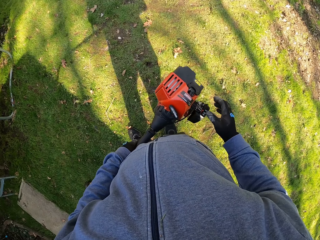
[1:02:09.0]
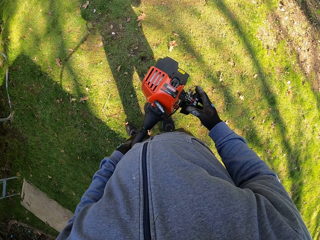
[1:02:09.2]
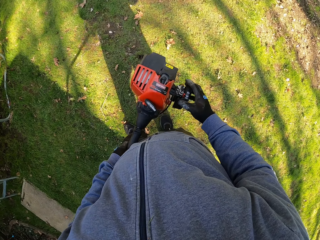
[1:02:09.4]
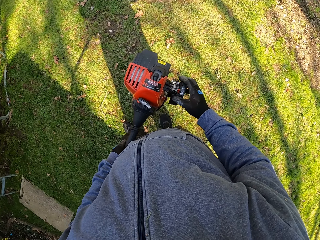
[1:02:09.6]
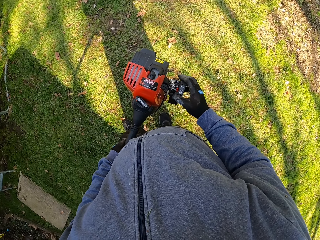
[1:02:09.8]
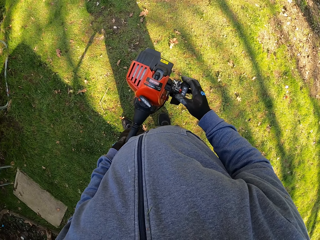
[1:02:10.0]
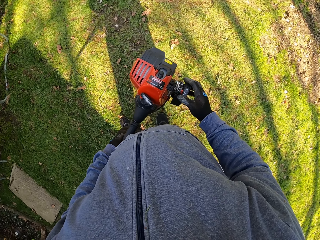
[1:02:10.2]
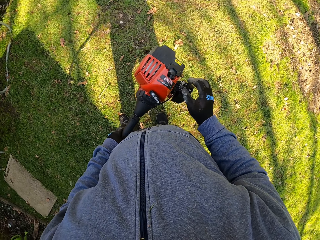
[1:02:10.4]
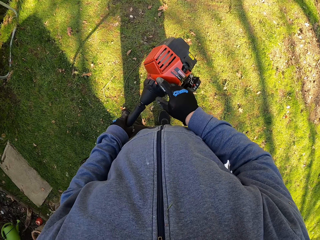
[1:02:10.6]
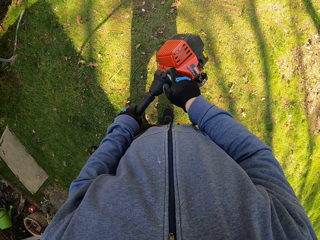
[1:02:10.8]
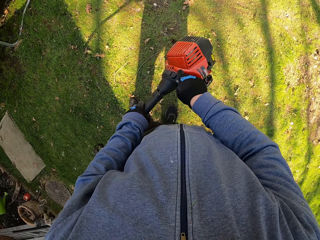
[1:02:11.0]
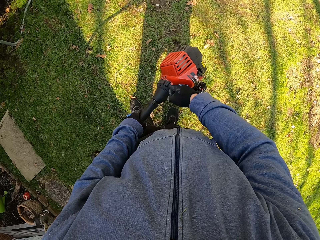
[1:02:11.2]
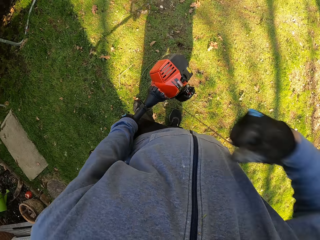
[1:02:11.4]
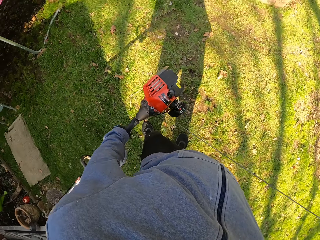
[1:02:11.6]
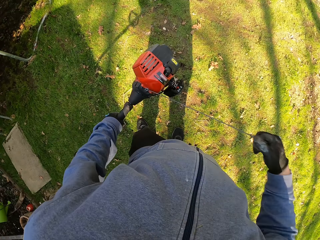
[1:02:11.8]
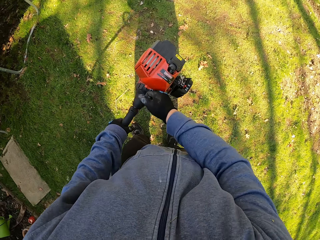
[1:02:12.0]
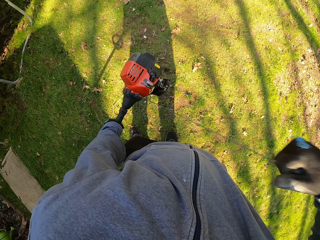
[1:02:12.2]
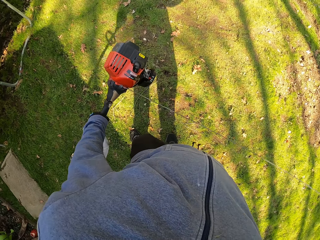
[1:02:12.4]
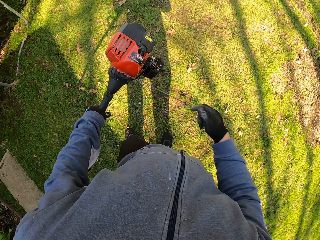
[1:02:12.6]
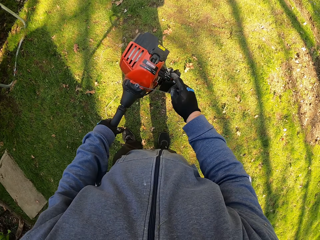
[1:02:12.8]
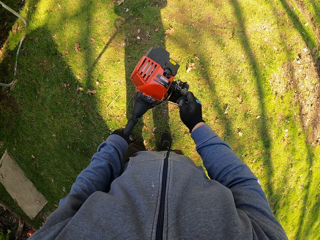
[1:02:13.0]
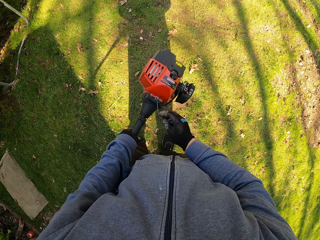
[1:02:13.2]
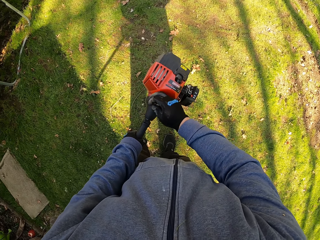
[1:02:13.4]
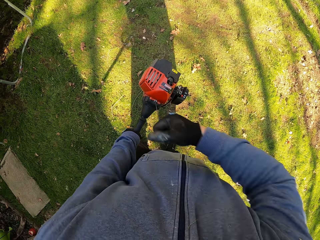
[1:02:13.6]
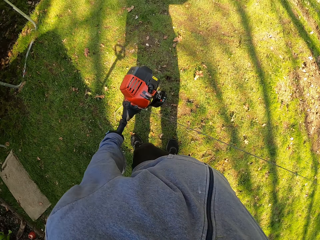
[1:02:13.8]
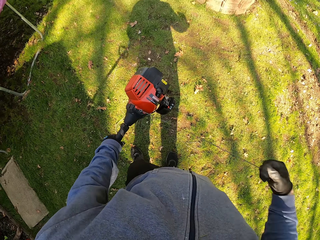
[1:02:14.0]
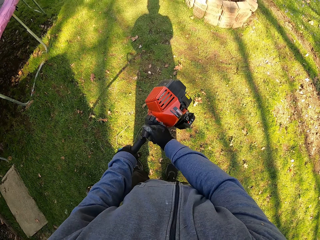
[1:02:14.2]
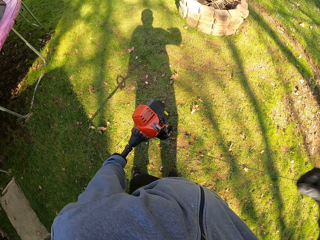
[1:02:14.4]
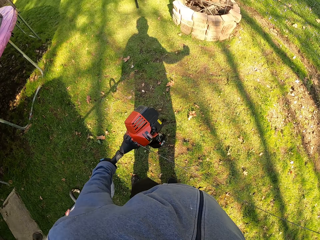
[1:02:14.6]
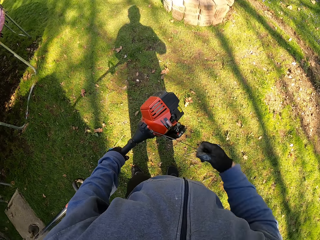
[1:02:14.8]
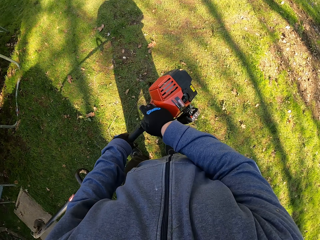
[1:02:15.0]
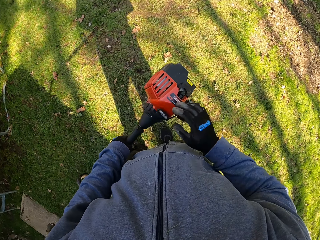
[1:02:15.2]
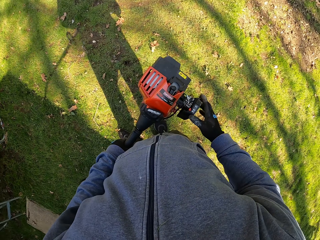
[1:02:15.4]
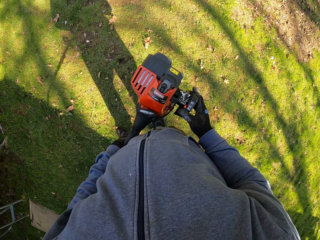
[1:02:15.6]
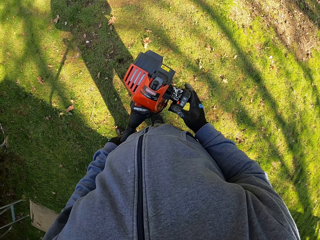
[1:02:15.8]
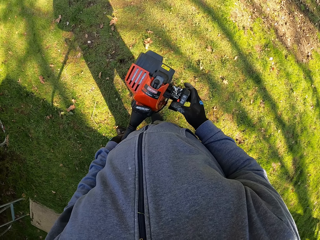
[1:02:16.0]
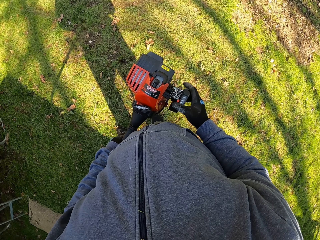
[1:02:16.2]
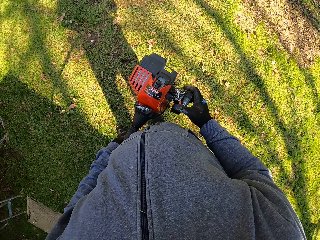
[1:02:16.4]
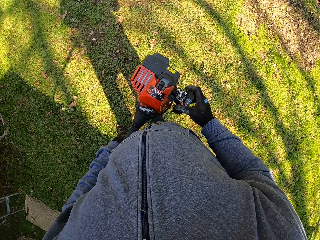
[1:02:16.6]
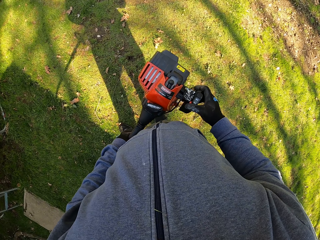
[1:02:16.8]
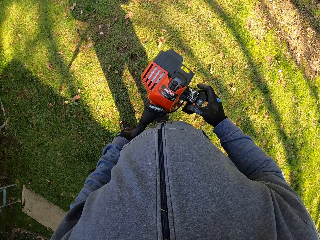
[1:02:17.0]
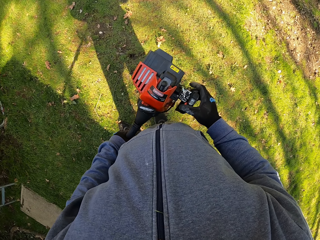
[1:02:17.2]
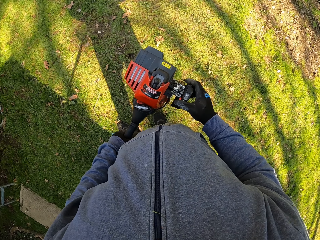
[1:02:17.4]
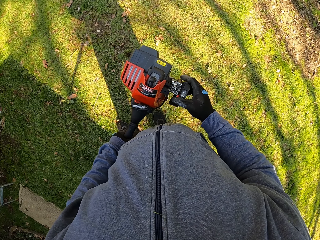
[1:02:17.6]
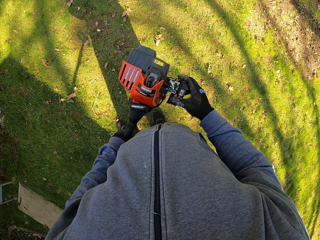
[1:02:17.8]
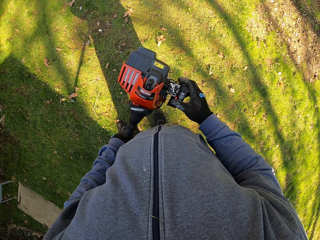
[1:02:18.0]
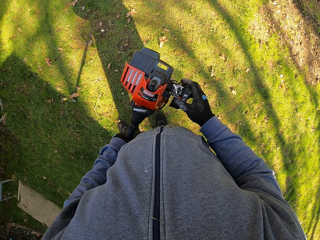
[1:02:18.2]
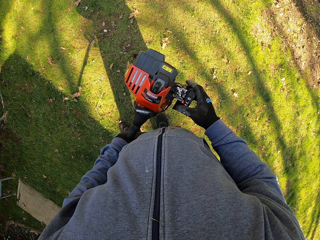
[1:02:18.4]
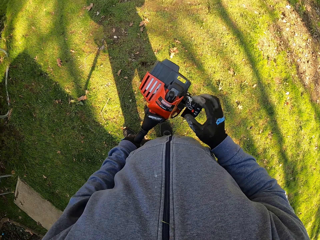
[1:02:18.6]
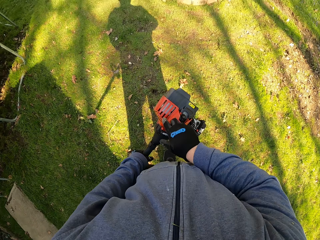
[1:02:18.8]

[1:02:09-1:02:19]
The camera wearer handles a grass cutter or trimmer. He presses the button on the starting system of the grass trimmer with his right hand. He pulls the starter rope of the grass trimmer with his right hand. He pulls the starter of the grass trimmer again. He handles the grass trimmer. He presses the button on the starting system of the grass trimmer with his right hand.

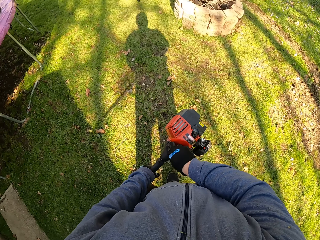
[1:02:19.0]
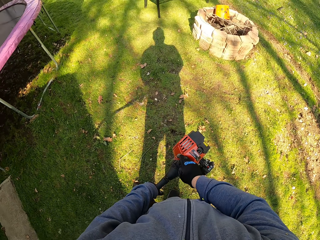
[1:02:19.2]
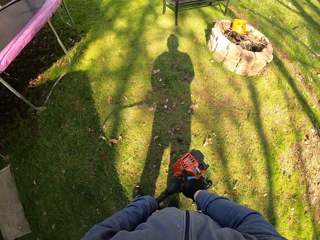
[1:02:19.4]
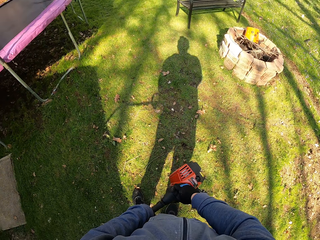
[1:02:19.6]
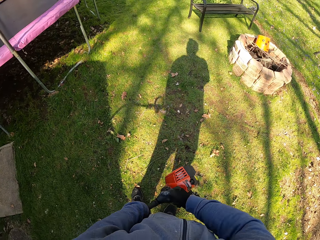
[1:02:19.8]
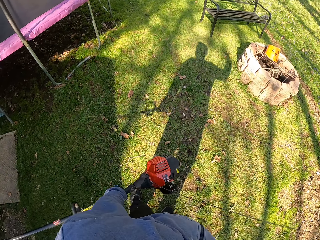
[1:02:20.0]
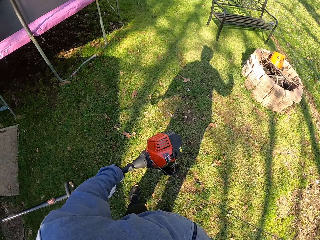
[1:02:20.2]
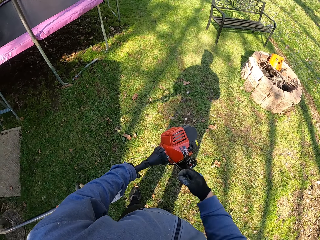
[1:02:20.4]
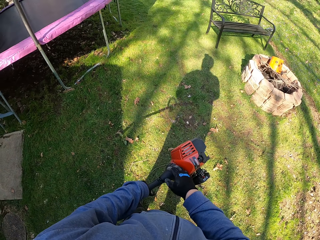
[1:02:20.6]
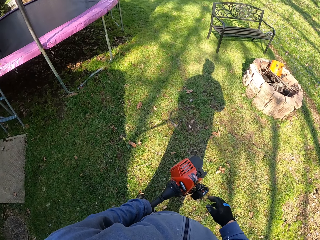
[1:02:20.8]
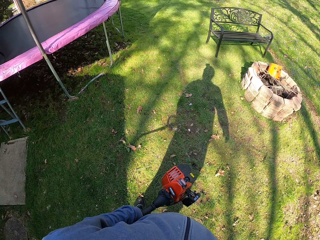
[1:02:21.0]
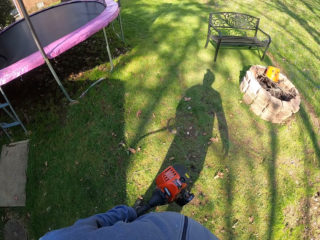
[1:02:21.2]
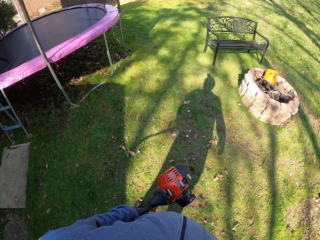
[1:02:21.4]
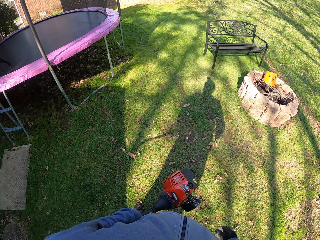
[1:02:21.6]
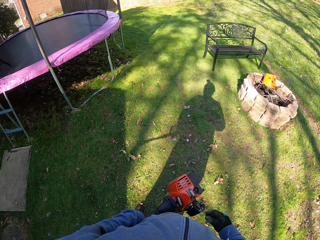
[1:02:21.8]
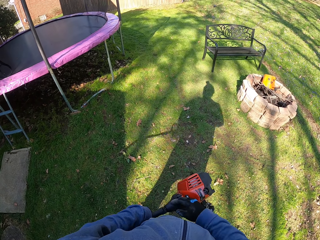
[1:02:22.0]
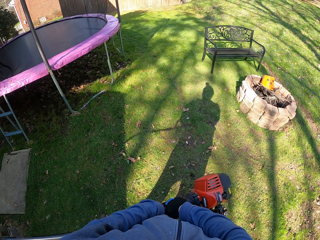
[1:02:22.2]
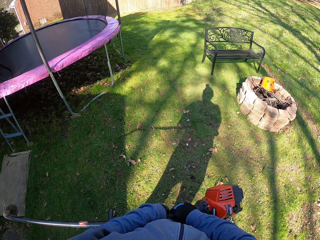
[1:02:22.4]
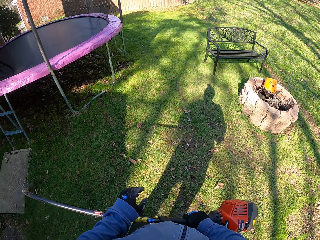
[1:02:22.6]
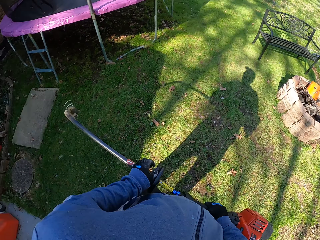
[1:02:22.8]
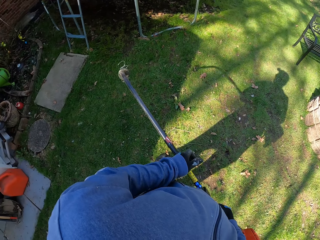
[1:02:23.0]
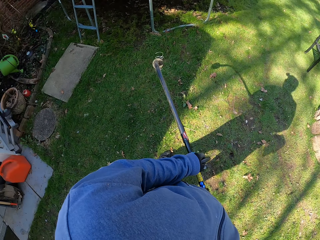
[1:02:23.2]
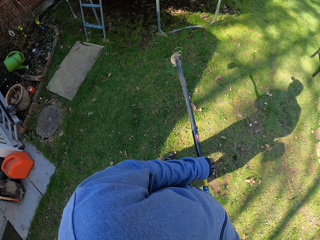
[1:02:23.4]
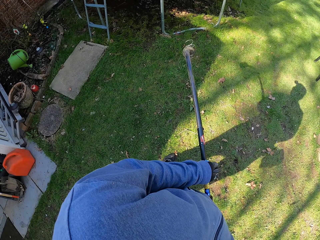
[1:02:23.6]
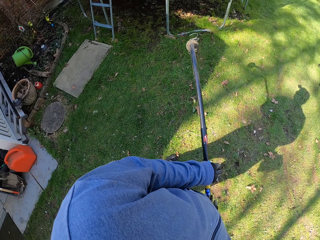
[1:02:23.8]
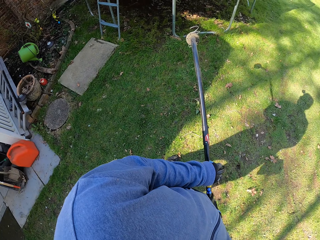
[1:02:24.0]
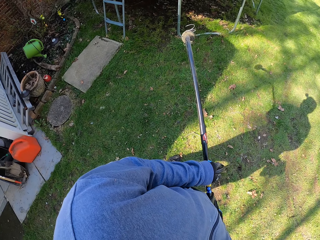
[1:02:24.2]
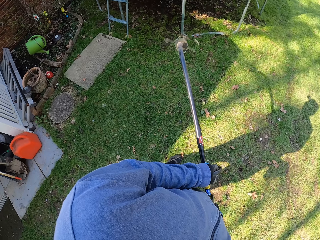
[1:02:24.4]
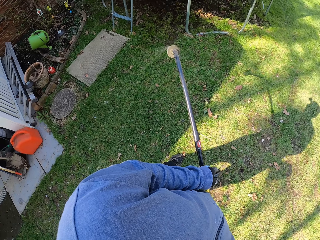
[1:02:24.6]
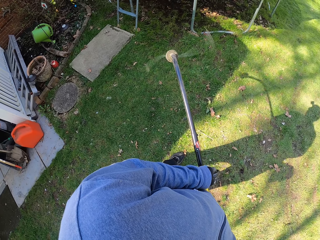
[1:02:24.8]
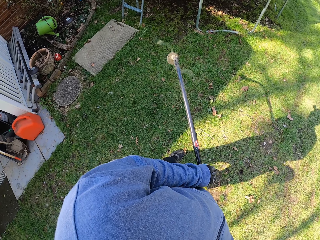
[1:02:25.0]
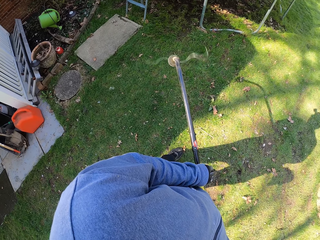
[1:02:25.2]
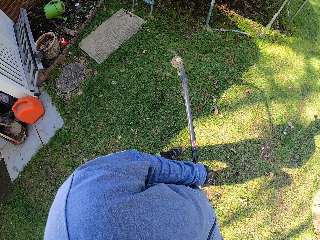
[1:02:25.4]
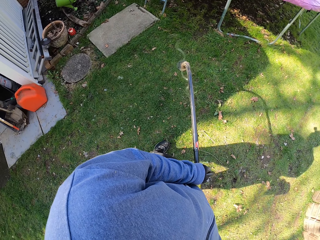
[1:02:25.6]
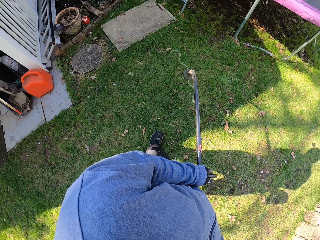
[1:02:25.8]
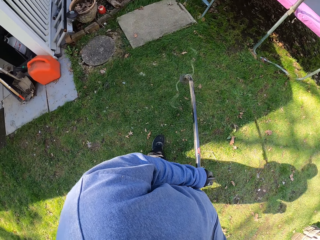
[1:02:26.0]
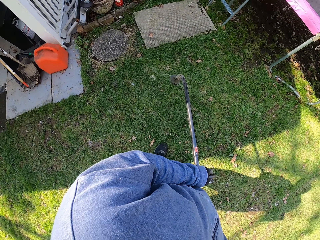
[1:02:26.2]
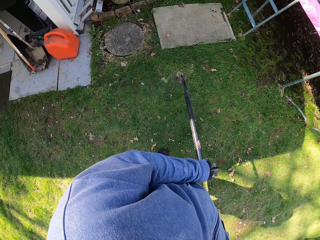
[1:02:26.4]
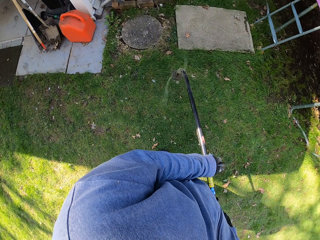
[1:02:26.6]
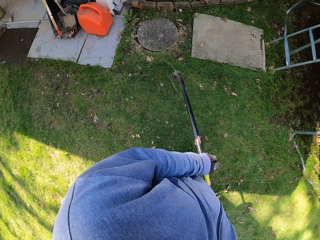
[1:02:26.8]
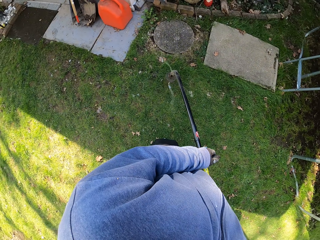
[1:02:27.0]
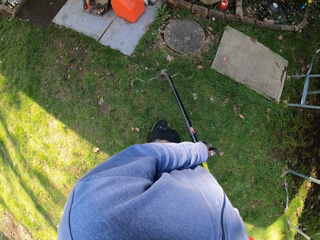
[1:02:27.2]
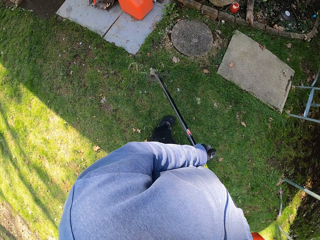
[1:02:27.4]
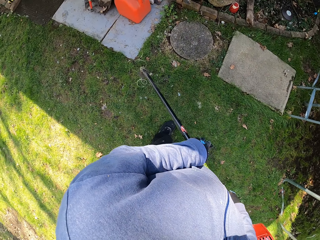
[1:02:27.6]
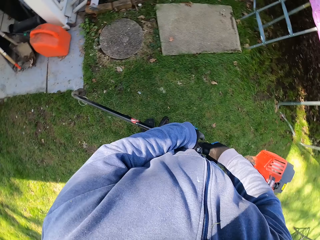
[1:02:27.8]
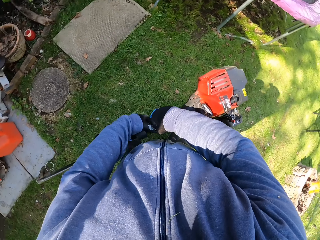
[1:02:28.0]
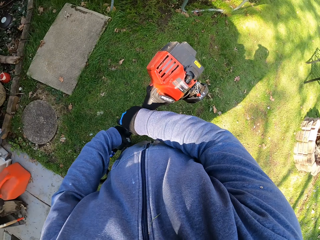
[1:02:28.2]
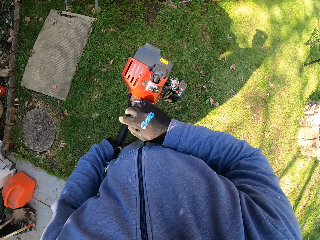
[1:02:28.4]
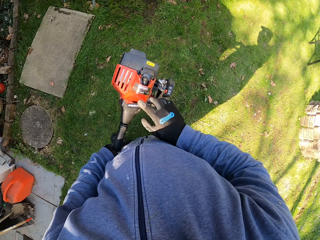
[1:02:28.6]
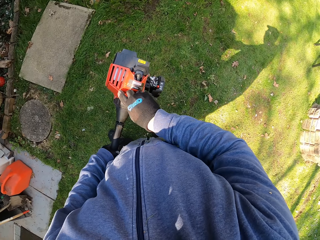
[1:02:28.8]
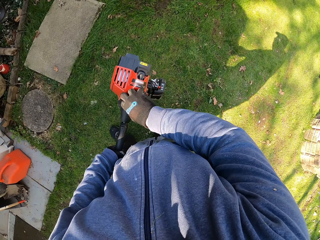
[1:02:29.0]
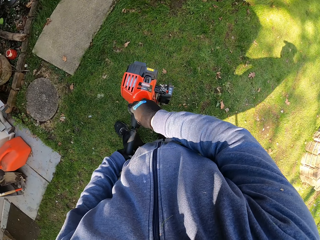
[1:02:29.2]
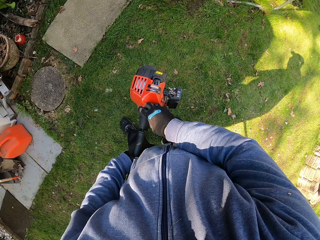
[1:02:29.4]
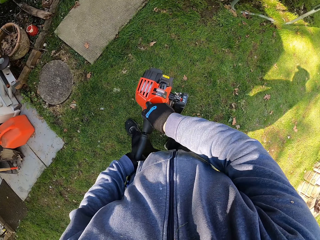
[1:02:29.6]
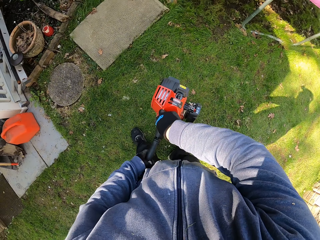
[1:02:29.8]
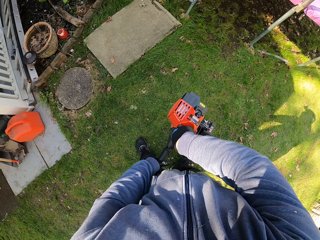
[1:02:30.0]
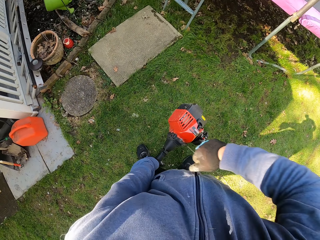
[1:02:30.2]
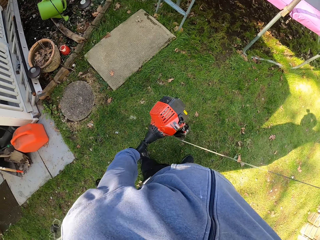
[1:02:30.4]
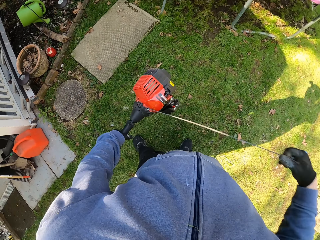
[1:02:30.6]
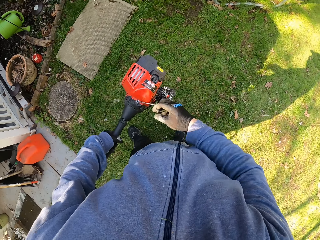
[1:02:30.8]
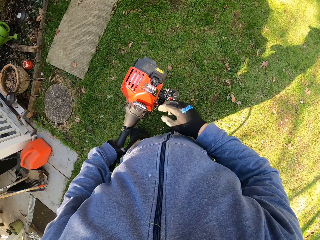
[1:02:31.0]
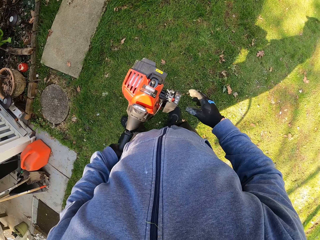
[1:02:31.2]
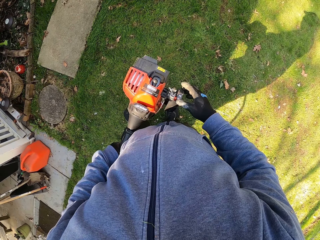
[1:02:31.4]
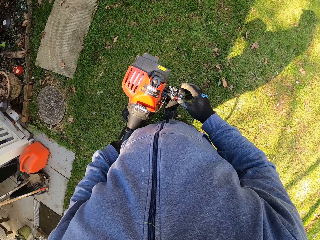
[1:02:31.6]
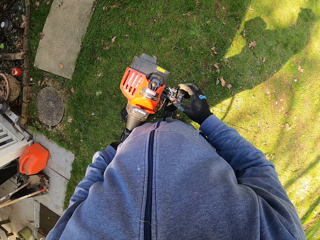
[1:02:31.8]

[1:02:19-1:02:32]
The camera wearer pulls the starter rope of the grass trimmer with his right hand. He holds the grass trimmer with both hands and holds the hand grip of the grass trimmer with his left hand. He moves forward with the grass trimmer on the lawn. He pulls the starter rope of the grass trimmer with his right hand.
